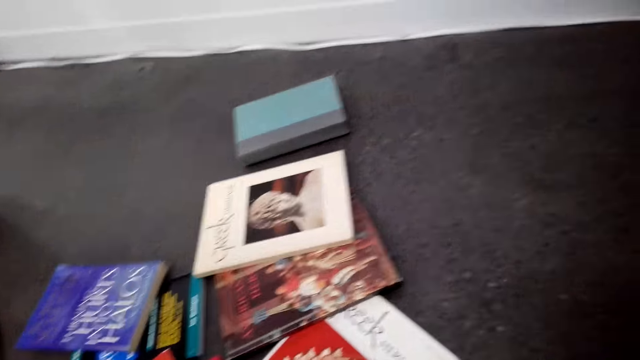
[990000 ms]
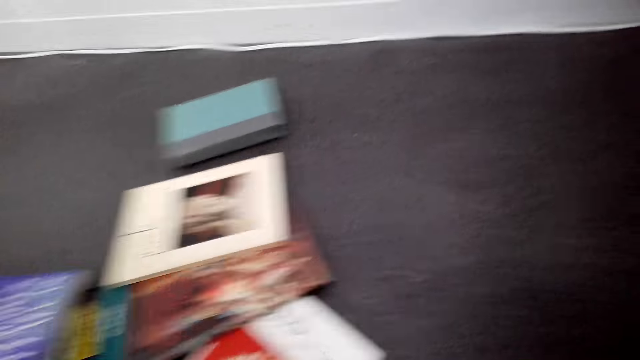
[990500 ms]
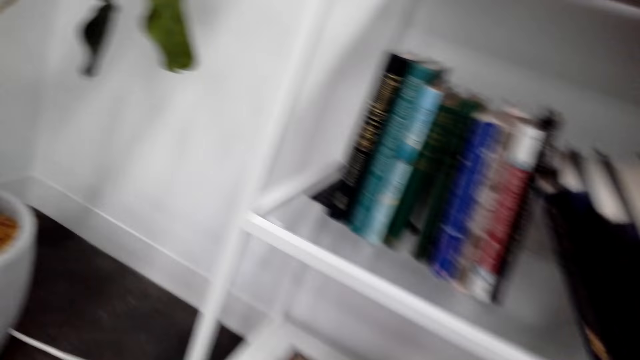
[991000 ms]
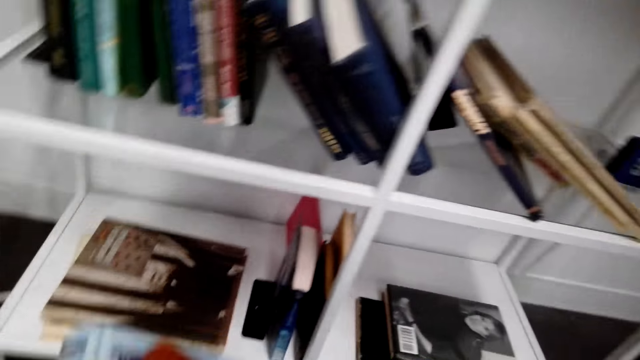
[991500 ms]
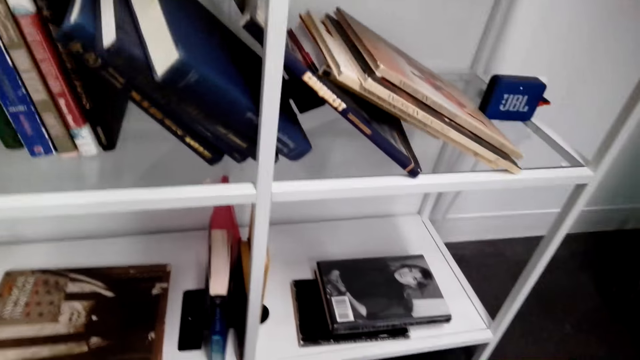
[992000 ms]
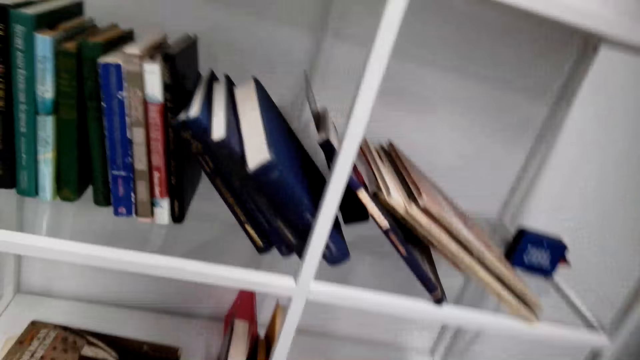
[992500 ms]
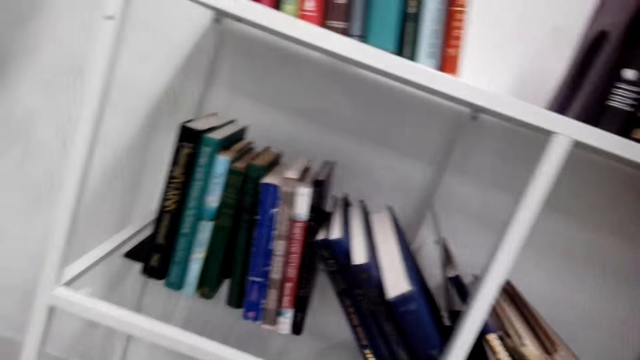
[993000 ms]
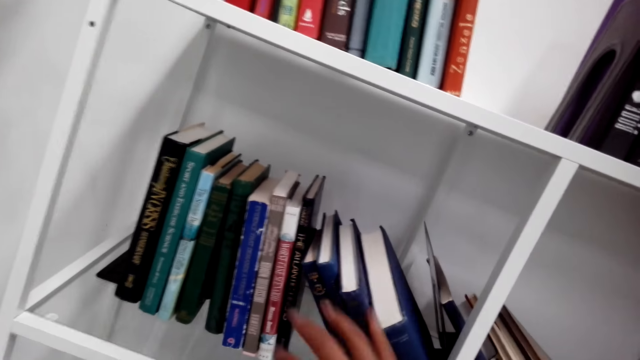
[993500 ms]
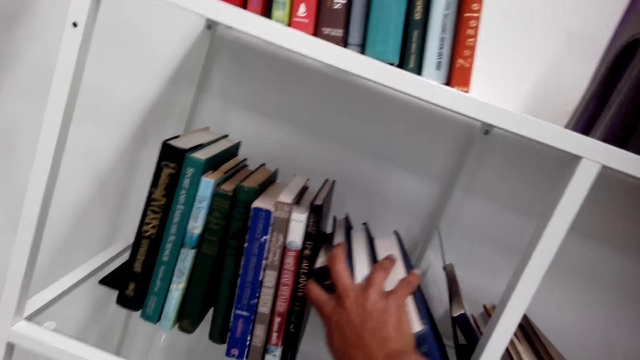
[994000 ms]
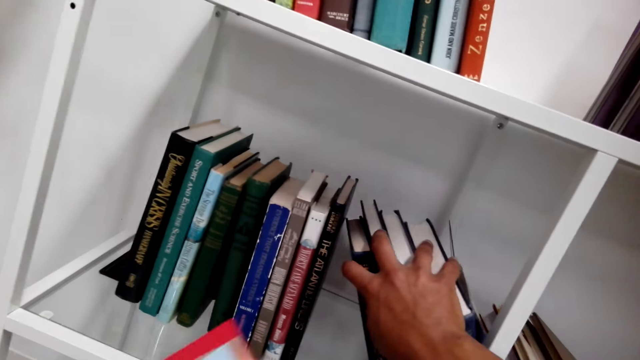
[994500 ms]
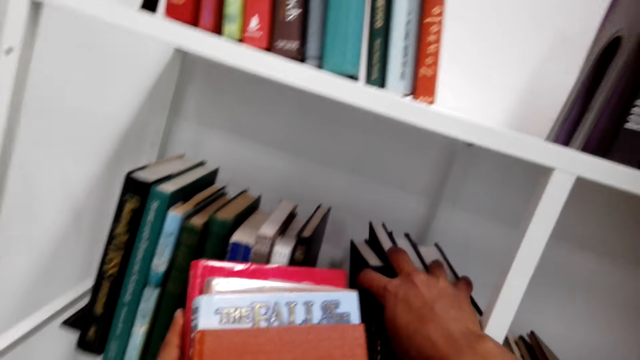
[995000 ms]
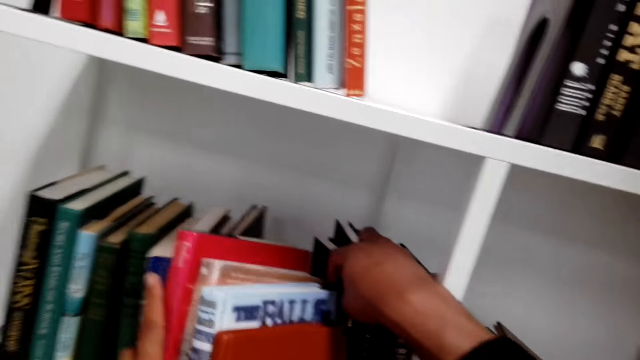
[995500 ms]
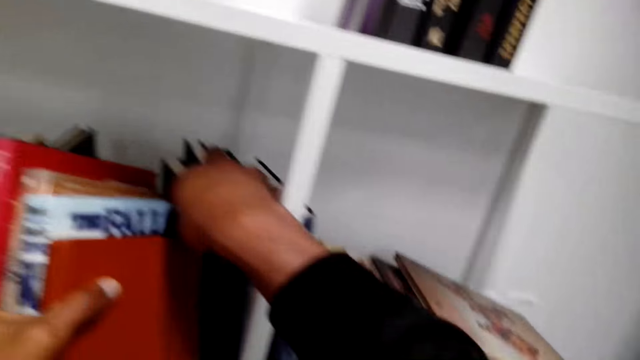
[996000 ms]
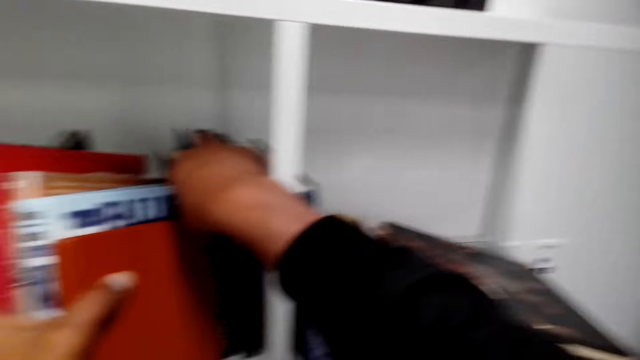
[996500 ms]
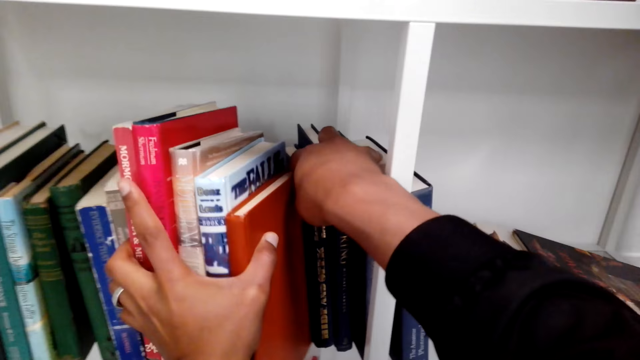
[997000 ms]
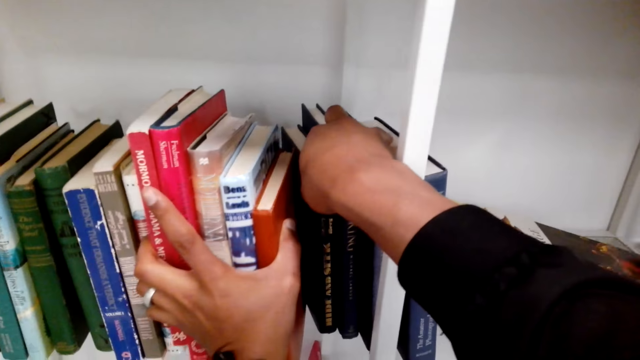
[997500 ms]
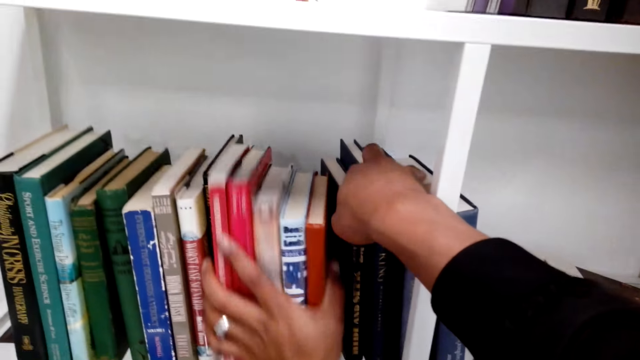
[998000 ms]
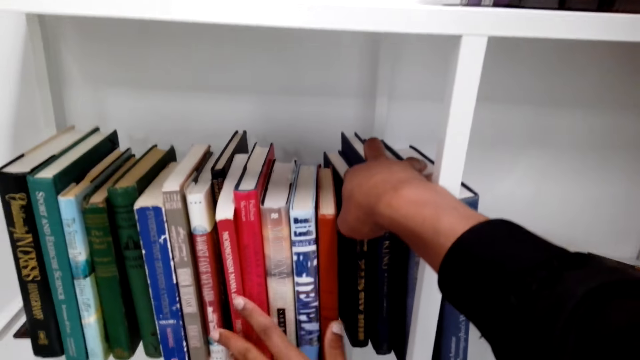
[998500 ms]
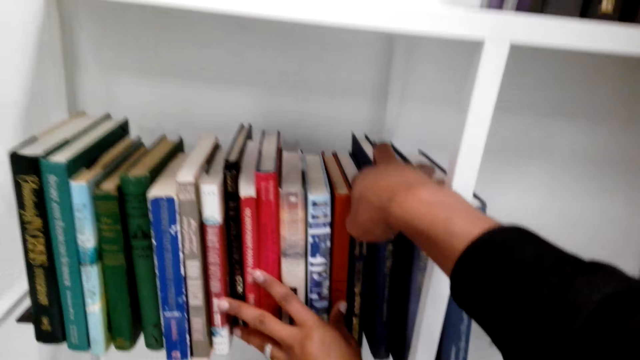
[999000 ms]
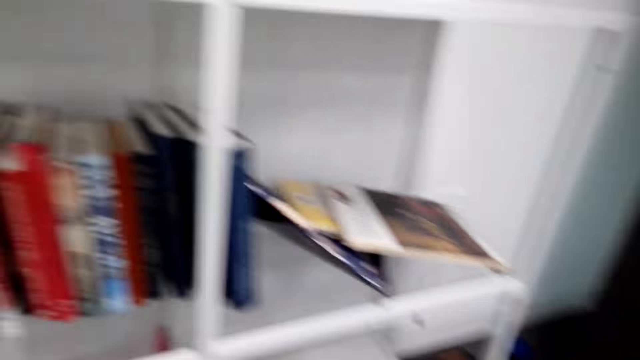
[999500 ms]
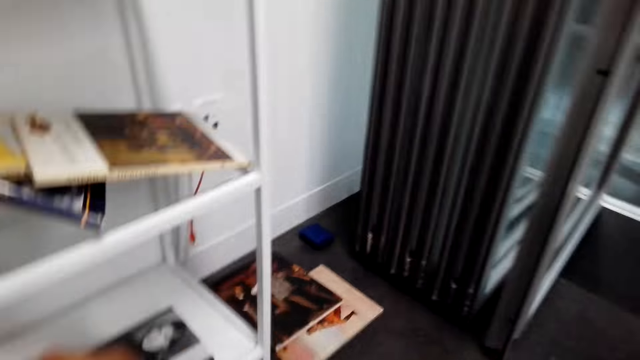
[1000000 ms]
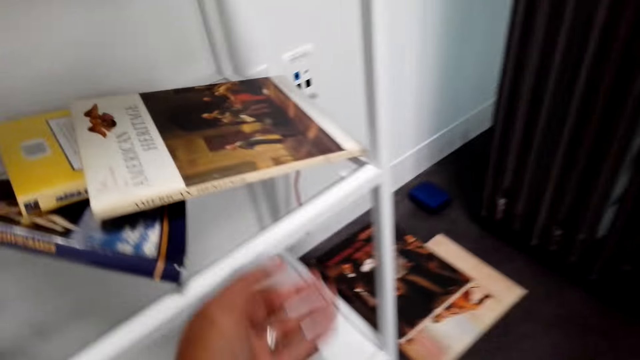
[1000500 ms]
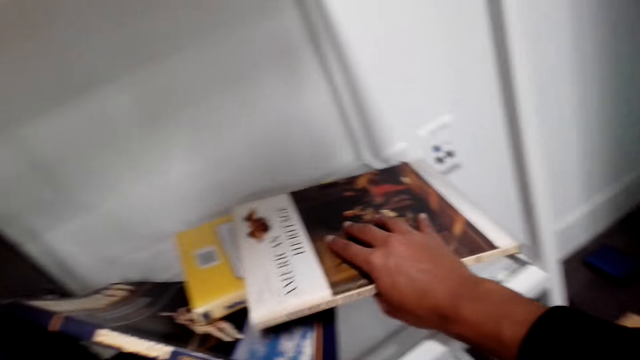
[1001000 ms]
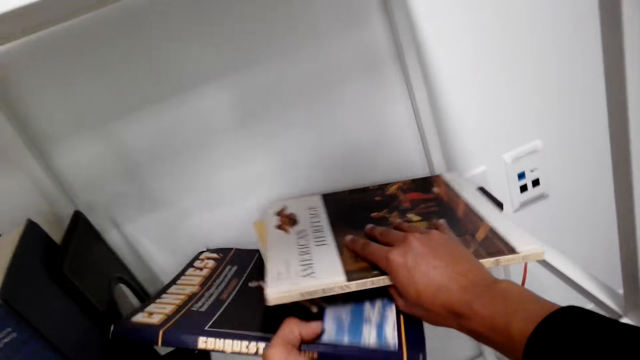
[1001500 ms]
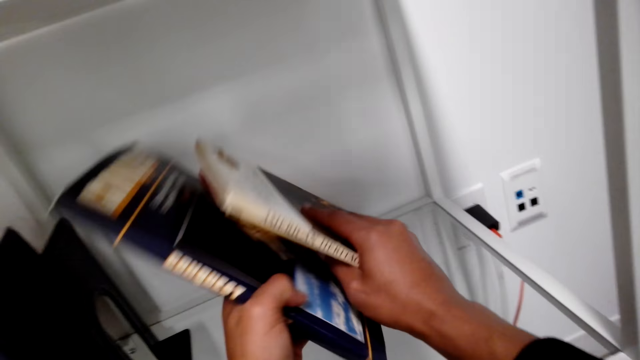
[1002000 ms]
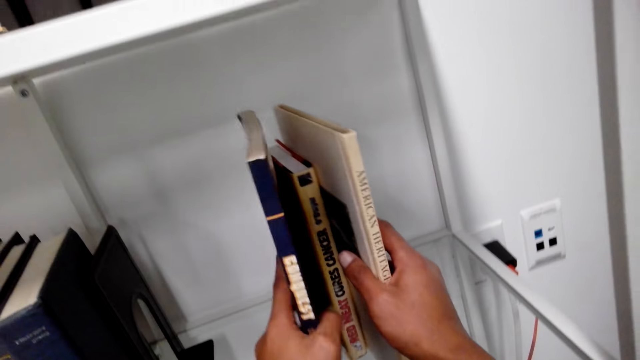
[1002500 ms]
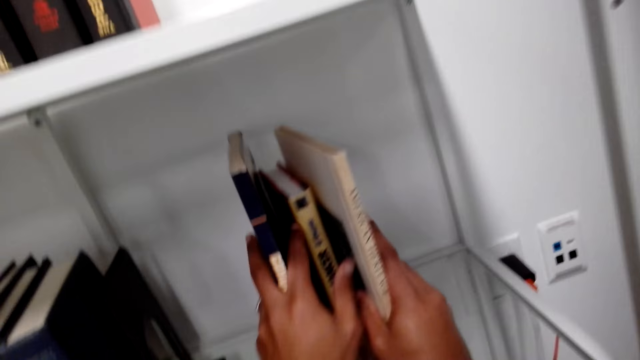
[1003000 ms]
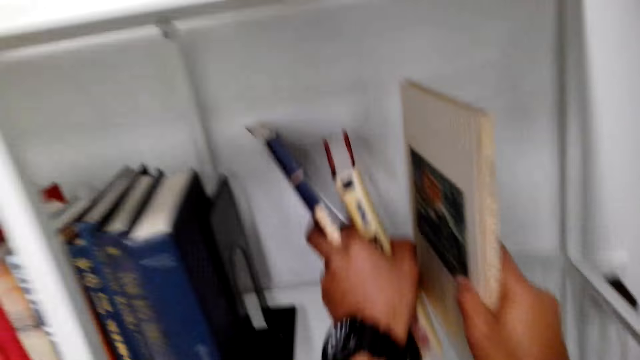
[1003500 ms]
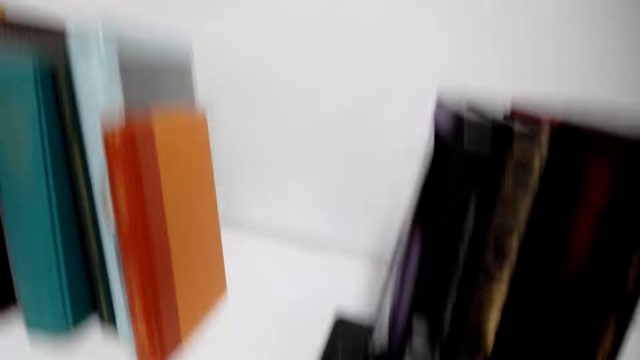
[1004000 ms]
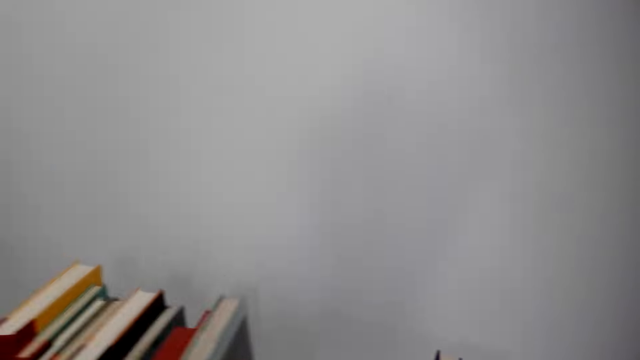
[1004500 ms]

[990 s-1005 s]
The camera wearer looks around. They arrange books on a shelf. They touch a book. They arrange the books on the shelf.

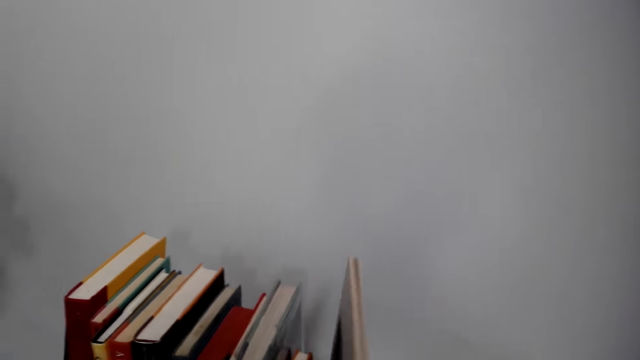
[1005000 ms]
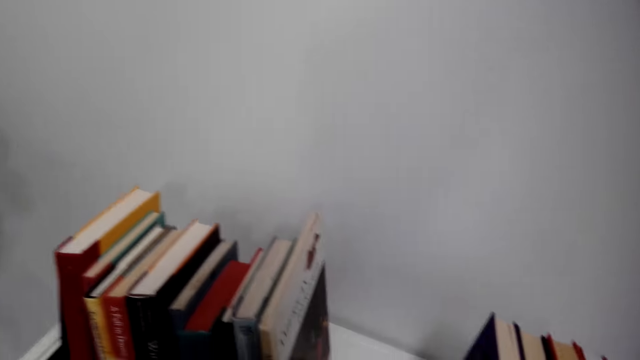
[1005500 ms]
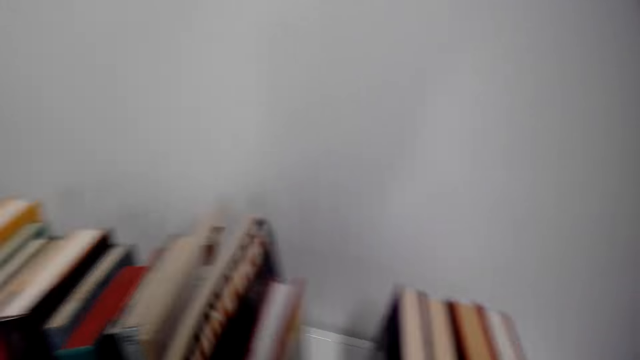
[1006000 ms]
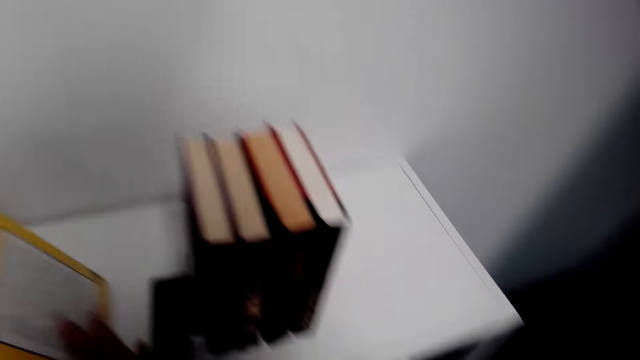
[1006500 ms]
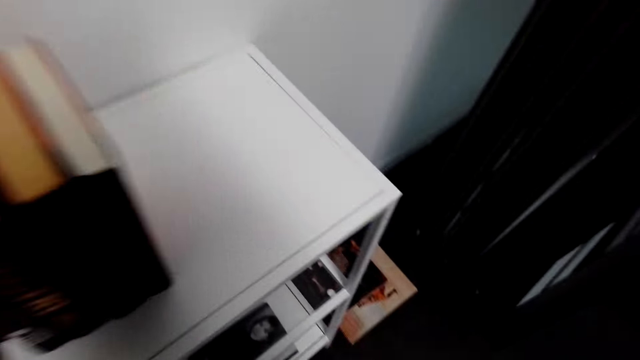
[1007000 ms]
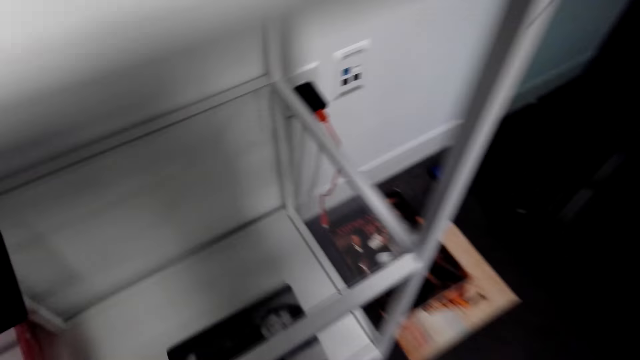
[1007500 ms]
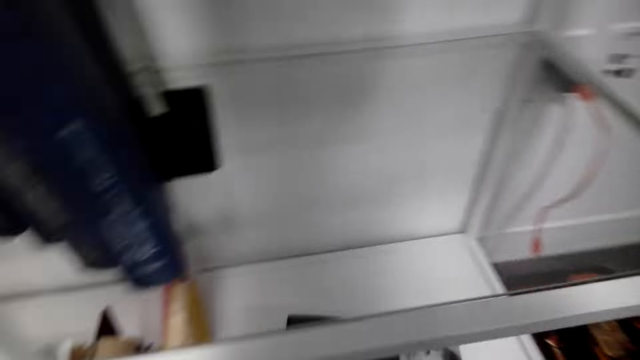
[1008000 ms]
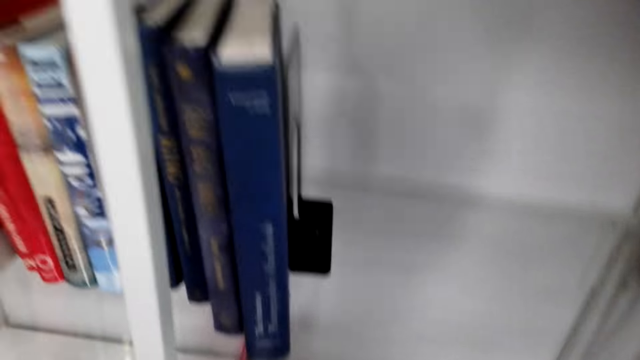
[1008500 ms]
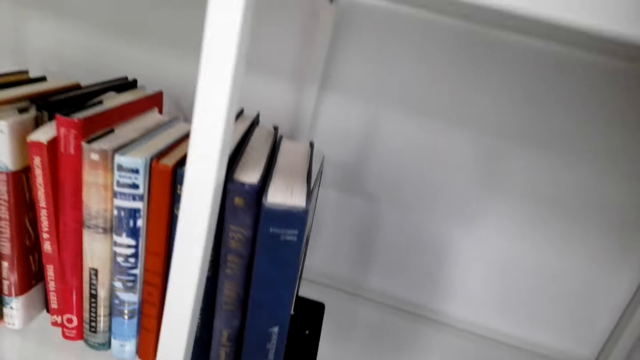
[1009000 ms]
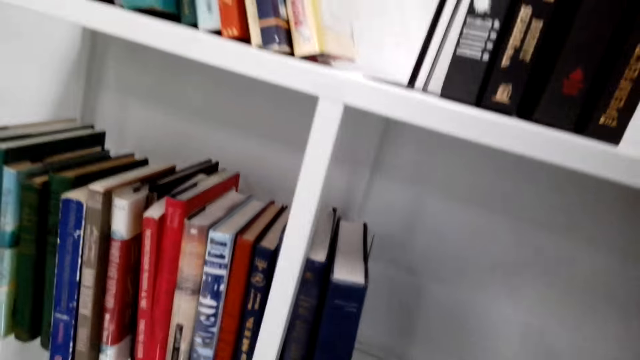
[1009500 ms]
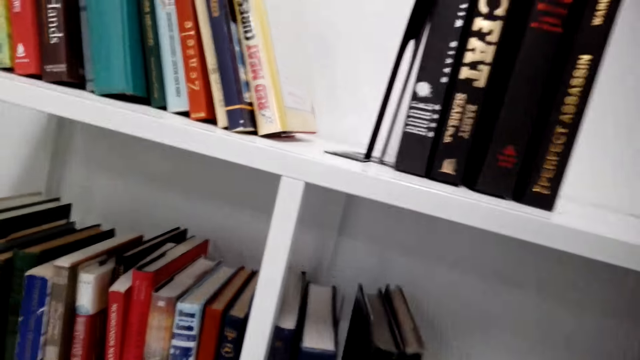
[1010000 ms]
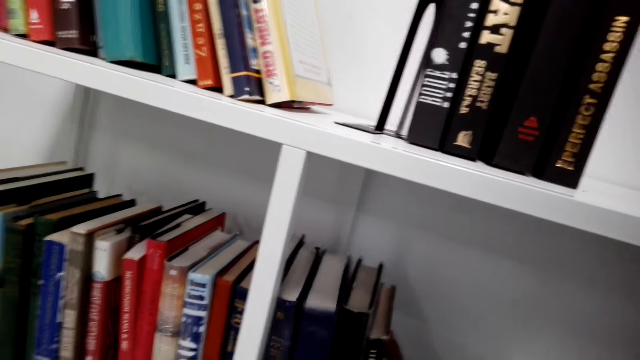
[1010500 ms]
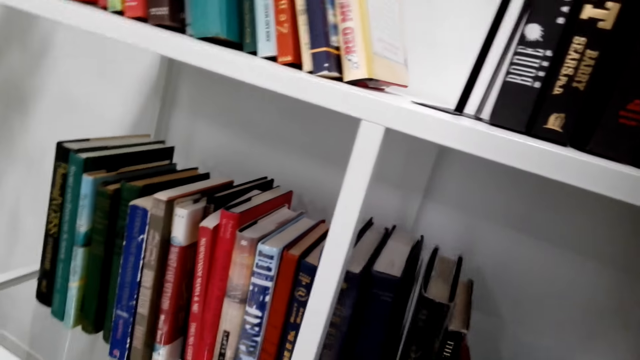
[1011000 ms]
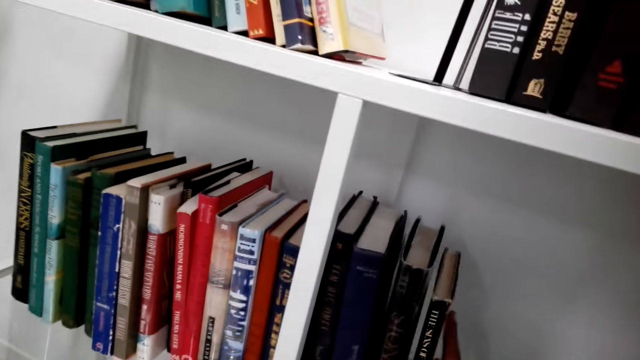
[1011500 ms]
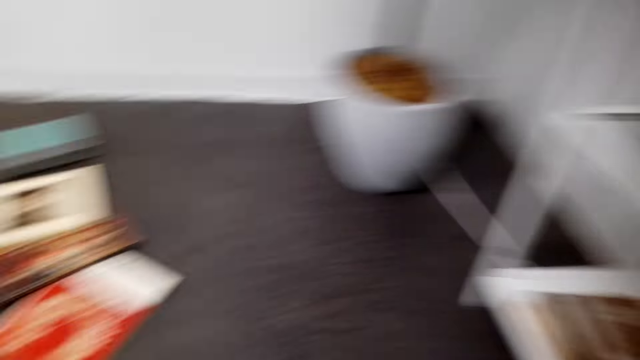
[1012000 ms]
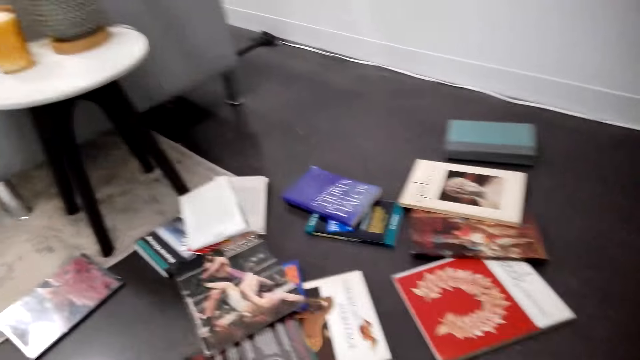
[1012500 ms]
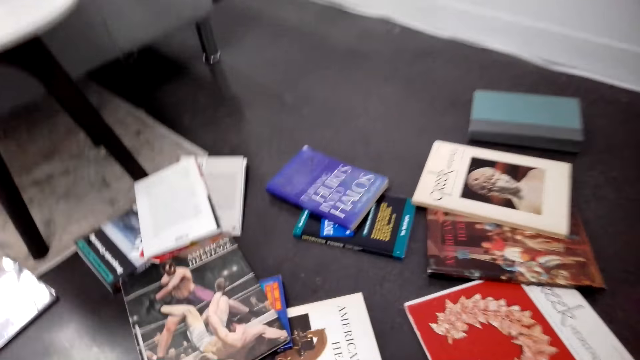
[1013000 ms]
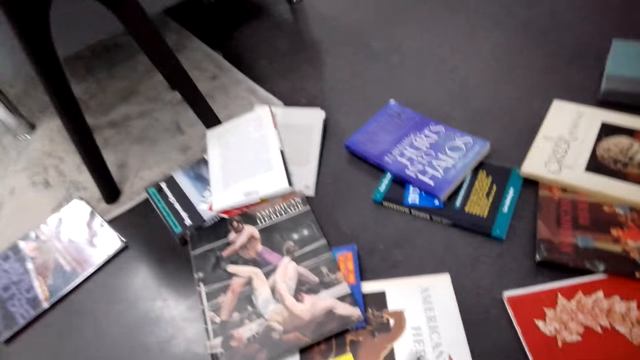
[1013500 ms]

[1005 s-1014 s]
The camera wearer bends down. They arrange books on a shelf. They turn around.
